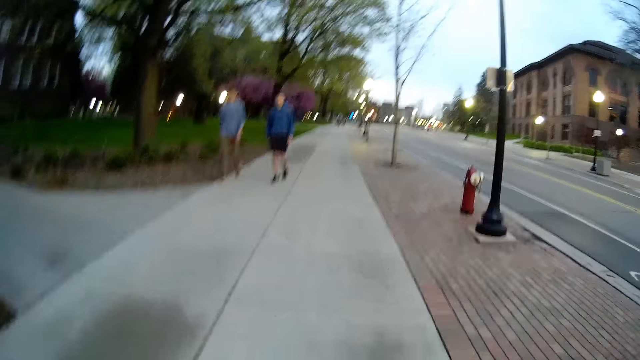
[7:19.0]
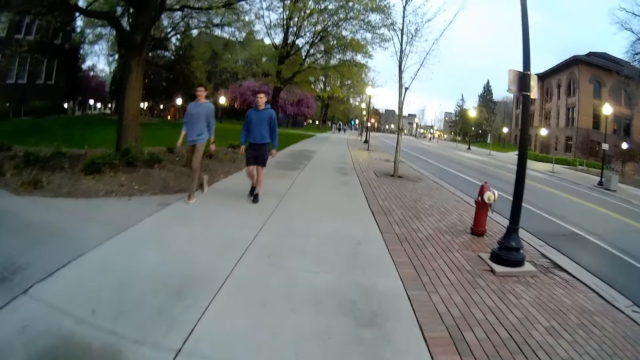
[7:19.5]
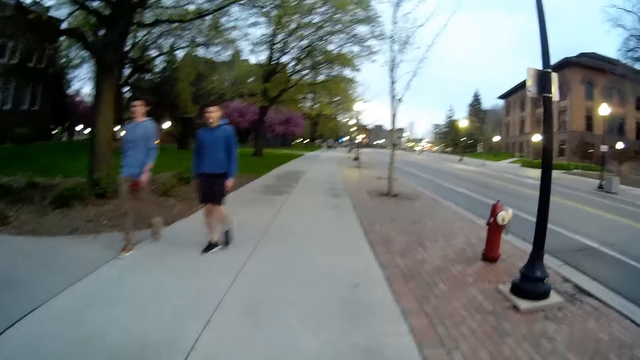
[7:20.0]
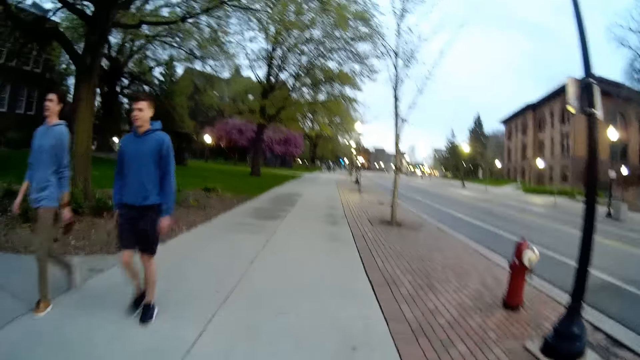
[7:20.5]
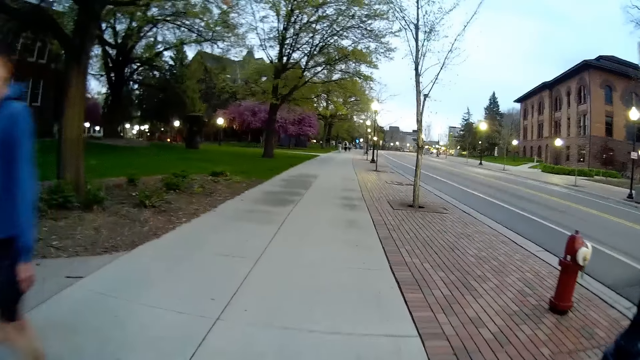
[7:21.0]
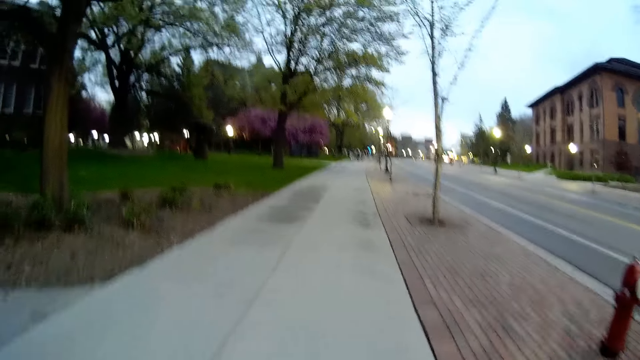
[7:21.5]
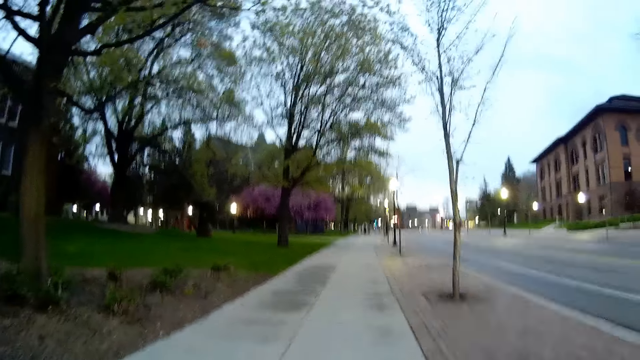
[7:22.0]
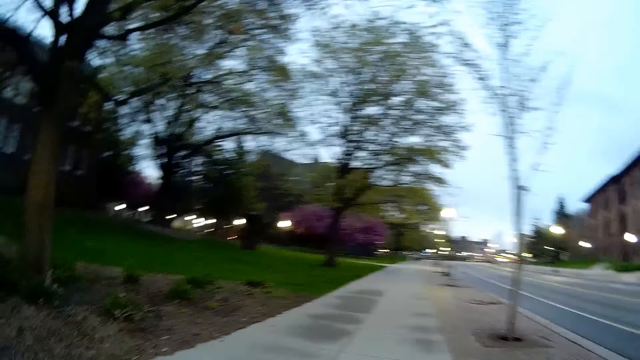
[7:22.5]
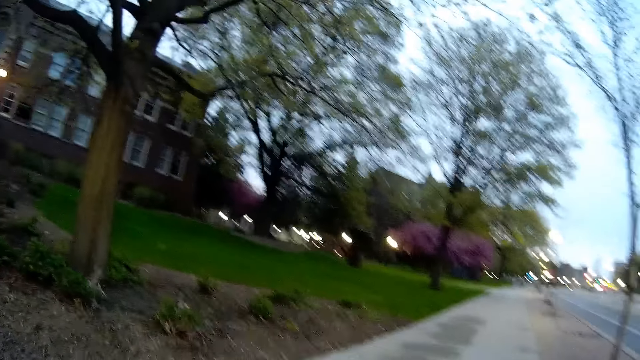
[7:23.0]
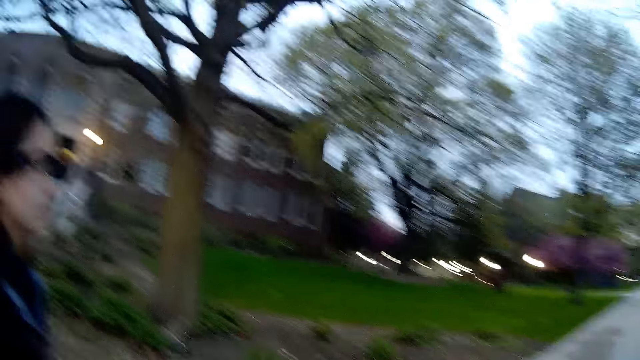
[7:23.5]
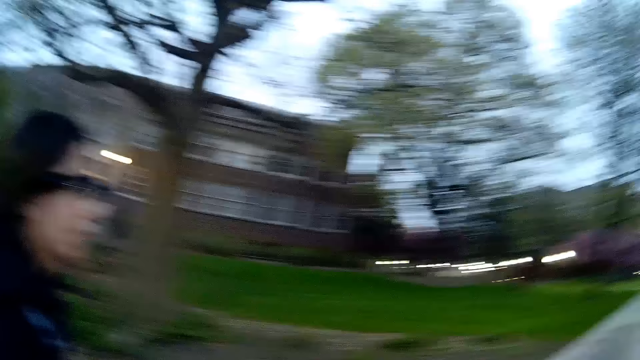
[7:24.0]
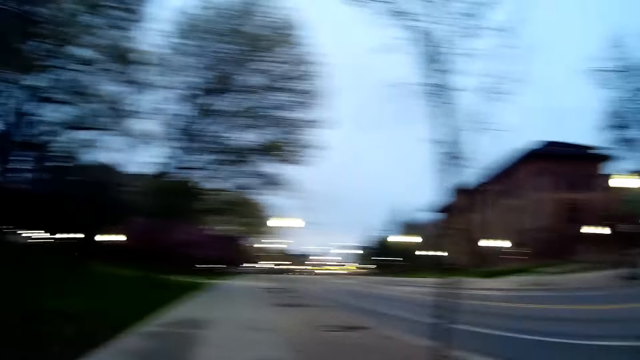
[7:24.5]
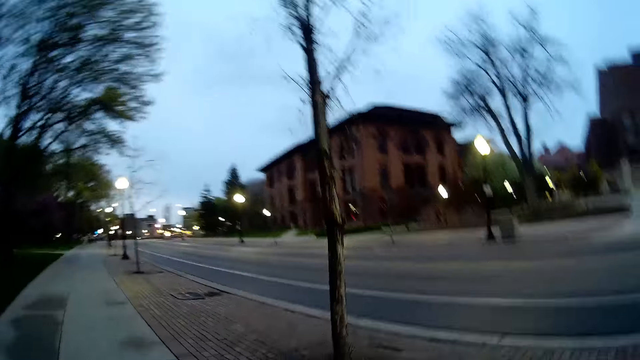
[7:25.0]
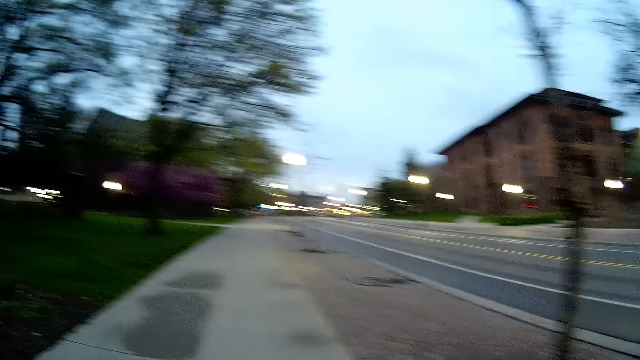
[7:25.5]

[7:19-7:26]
A man and another man walk past the woman and the camera wearer.

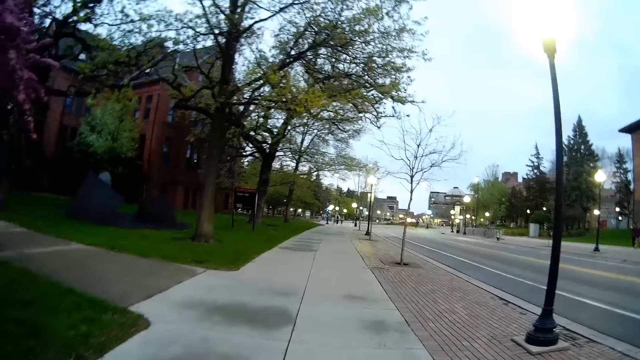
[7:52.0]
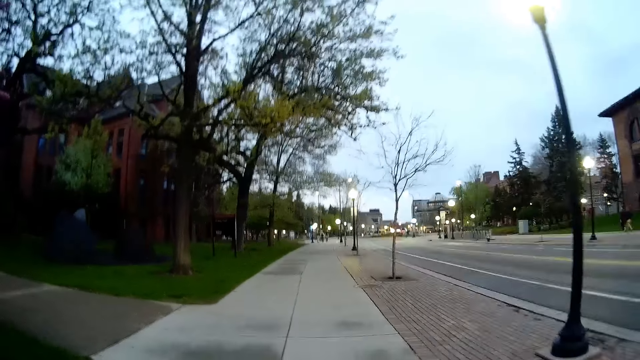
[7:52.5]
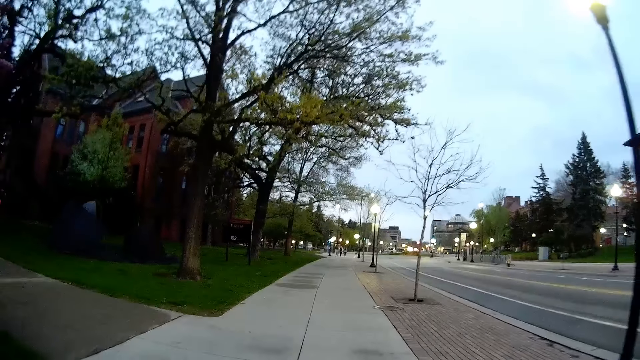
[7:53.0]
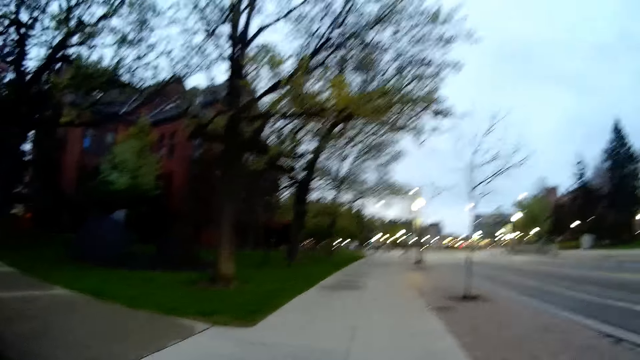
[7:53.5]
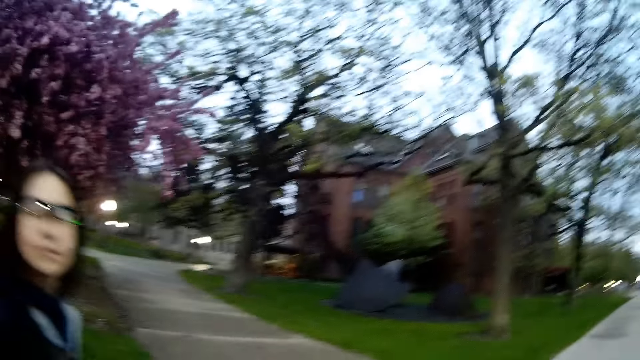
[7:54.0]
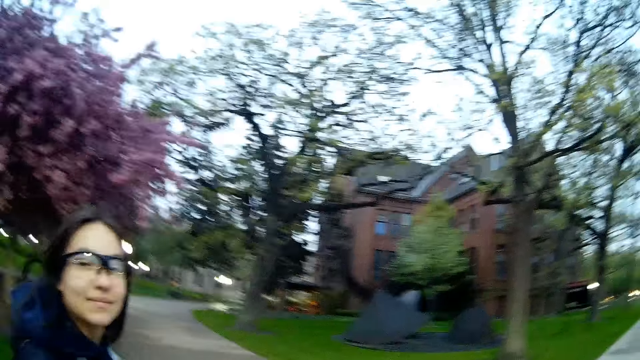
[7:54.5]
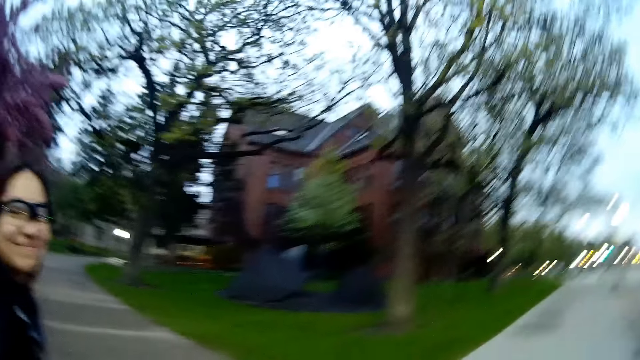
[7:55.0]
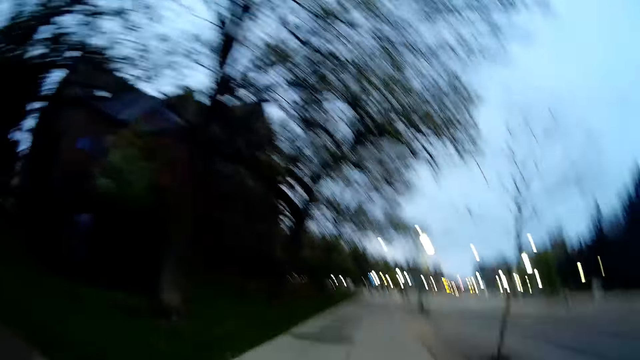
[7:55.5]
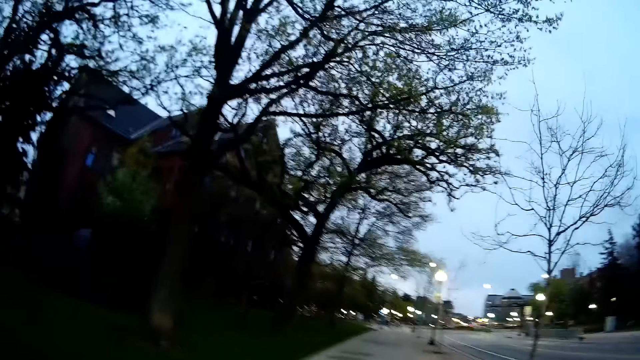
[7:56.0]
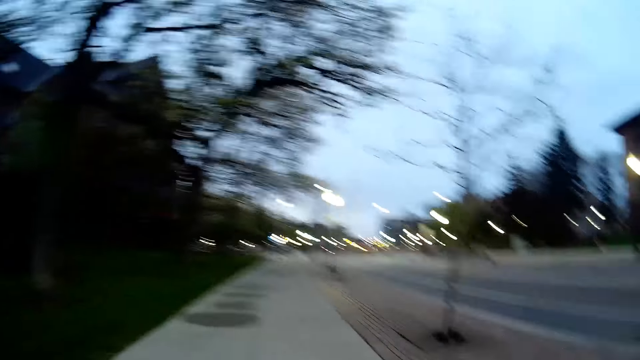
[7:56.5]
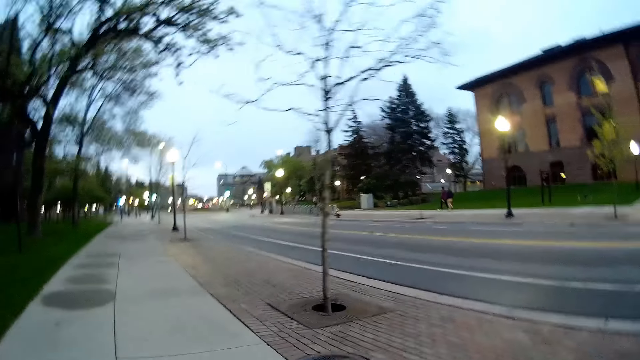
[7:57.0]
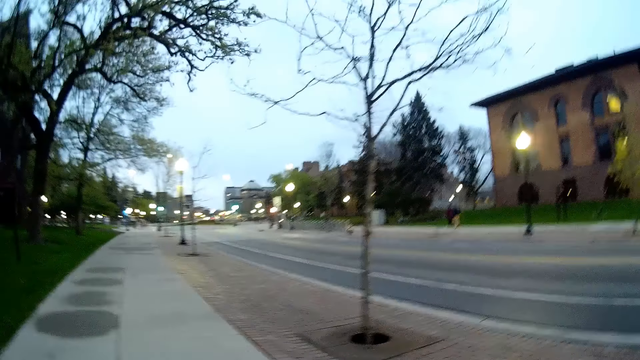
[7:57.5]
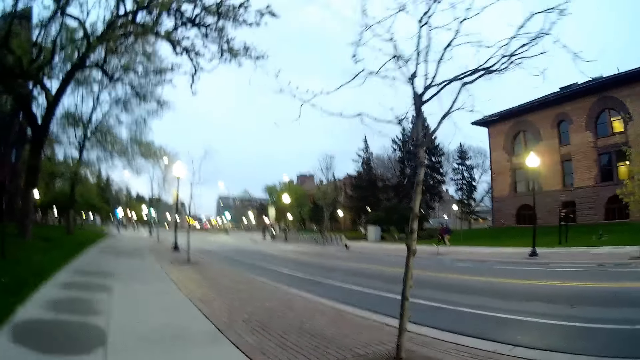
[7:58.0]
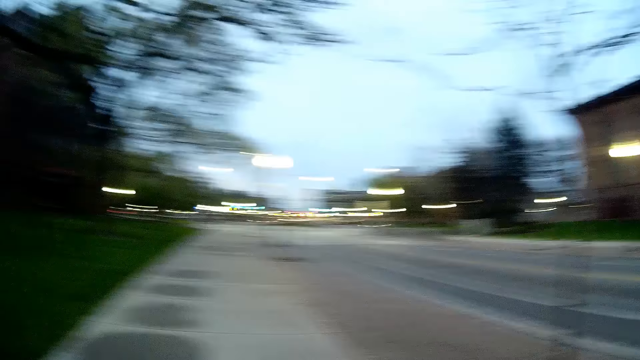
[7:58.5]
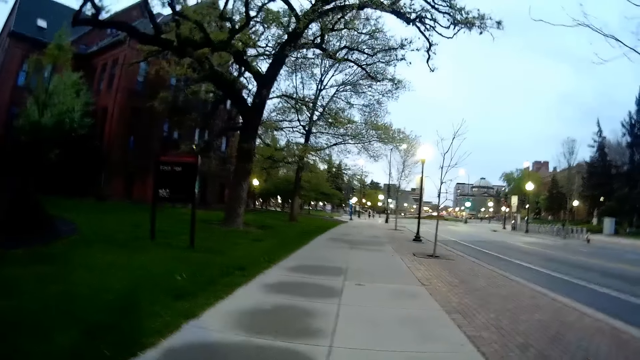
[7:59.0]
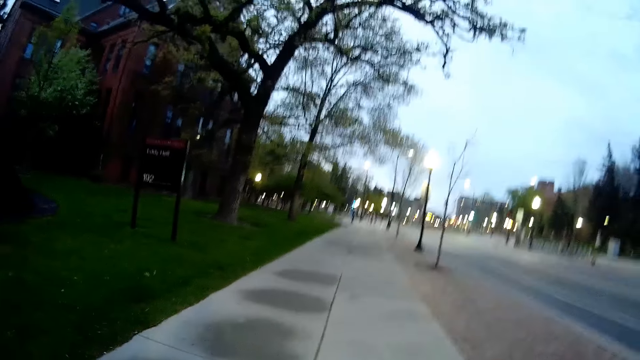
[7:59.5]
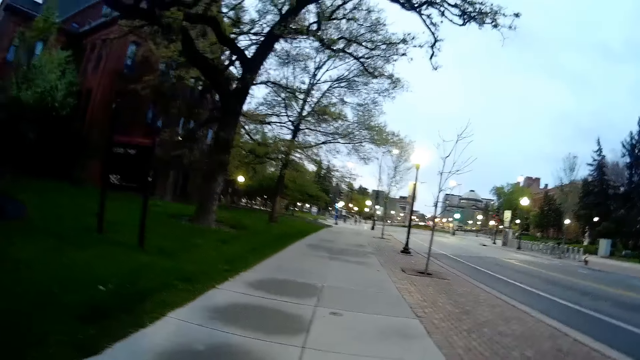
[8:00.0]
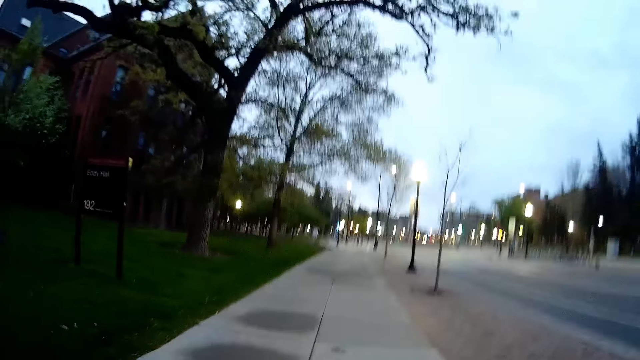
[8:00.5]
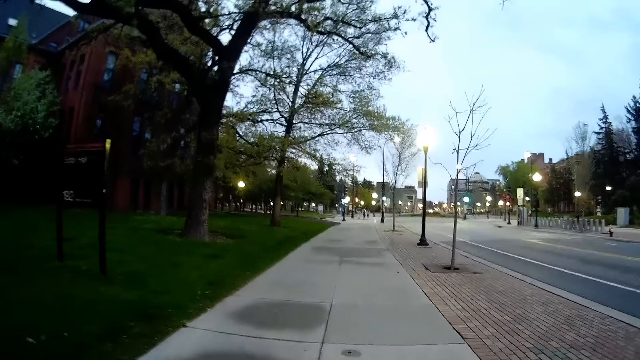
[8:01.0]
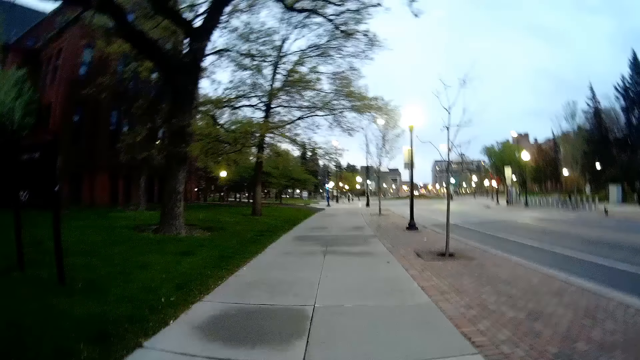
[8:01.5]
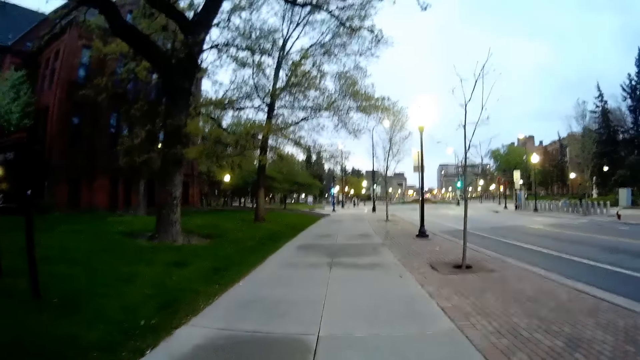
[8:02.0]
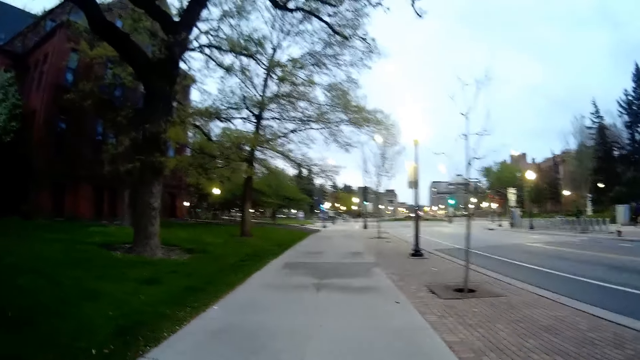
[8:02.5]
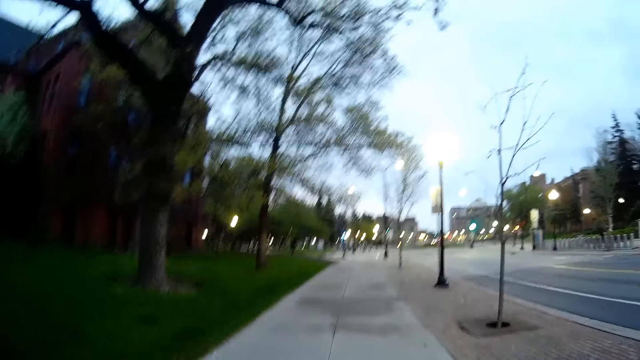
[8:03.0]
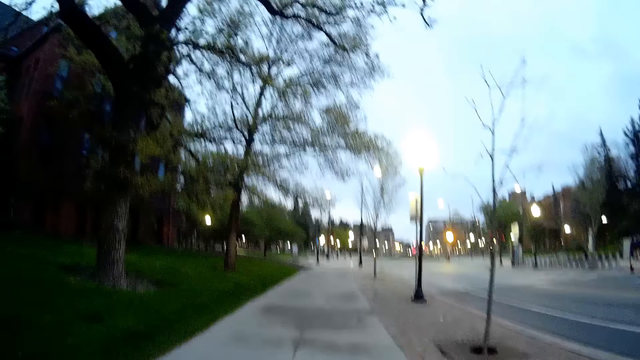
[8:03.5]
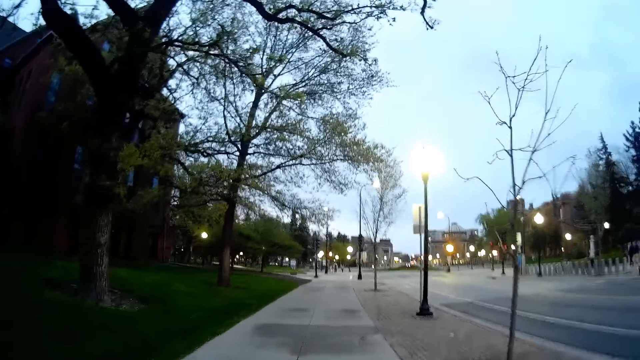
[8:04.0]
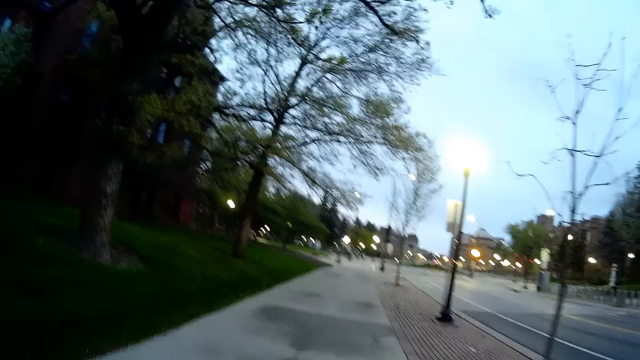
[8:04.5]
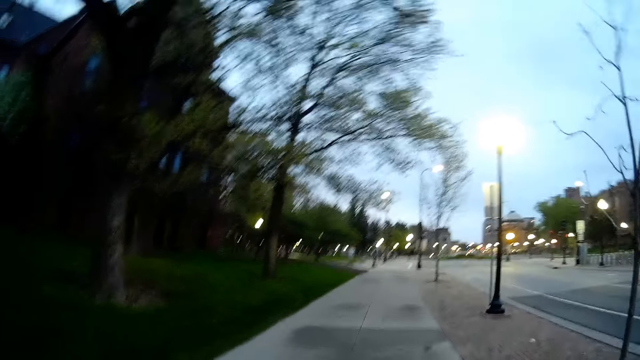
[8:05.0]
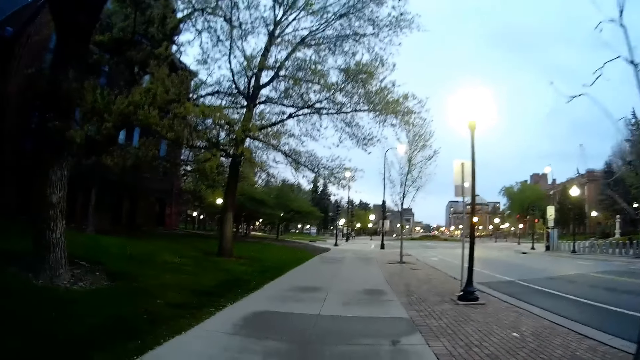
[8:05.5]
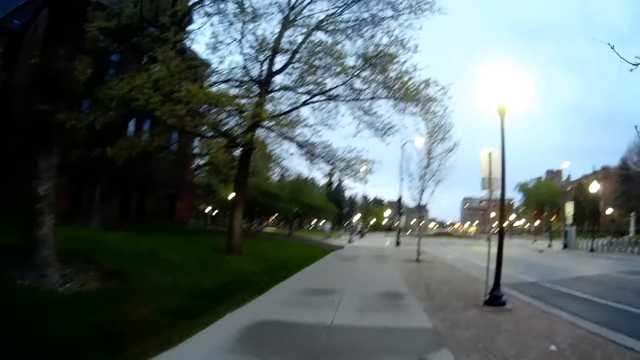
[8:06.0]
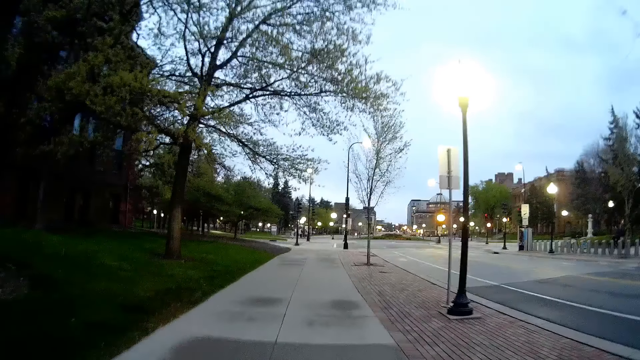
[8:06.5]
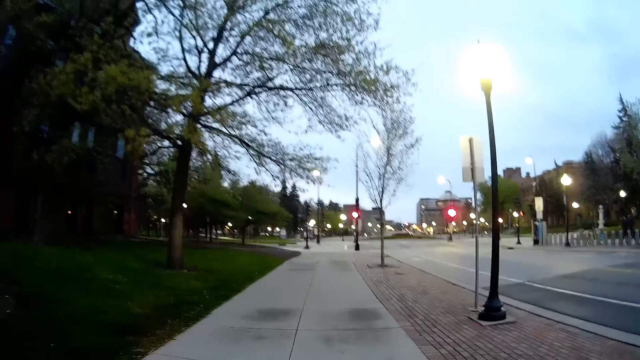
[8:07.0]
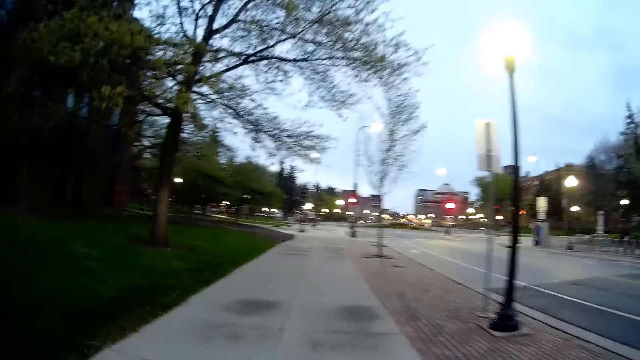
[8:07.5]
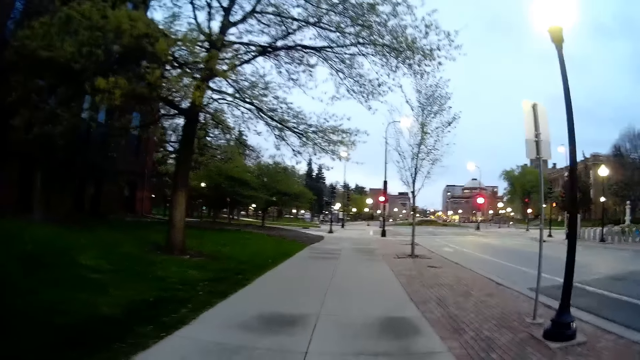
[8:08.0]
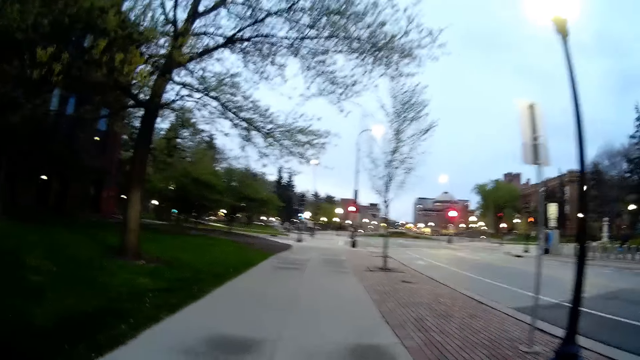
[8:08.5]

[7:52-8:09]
The woman looks at the camera wearer.
